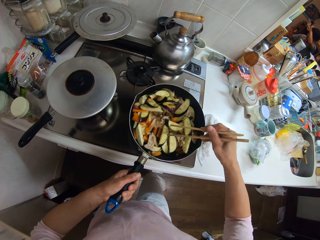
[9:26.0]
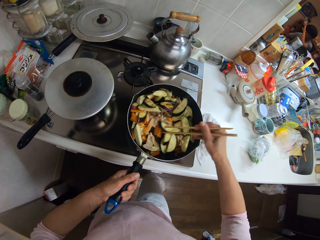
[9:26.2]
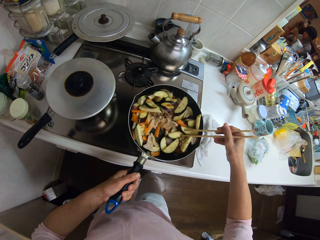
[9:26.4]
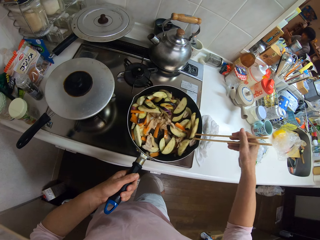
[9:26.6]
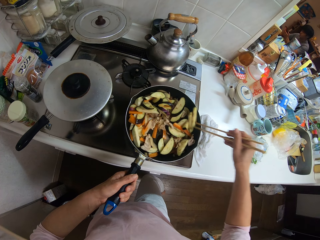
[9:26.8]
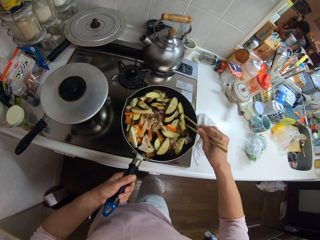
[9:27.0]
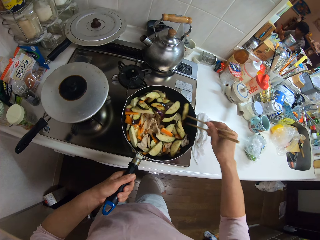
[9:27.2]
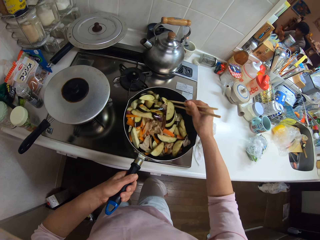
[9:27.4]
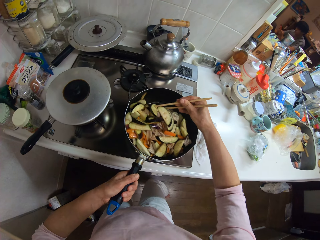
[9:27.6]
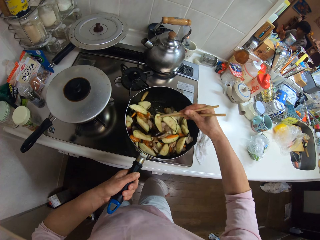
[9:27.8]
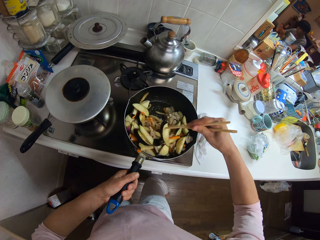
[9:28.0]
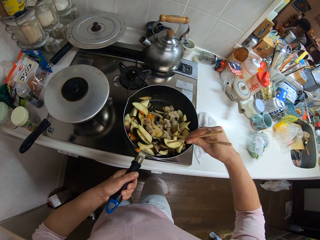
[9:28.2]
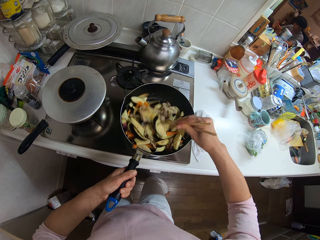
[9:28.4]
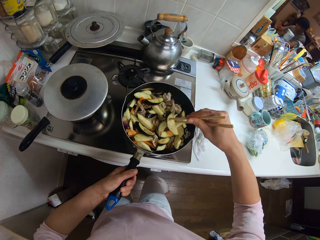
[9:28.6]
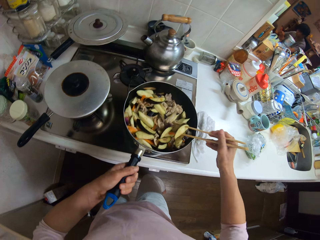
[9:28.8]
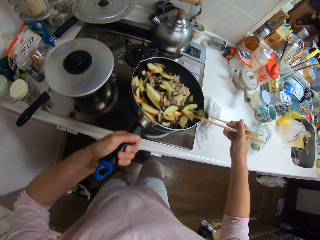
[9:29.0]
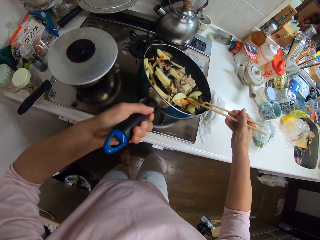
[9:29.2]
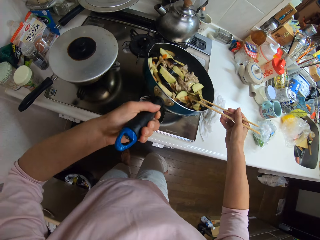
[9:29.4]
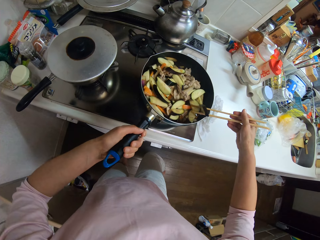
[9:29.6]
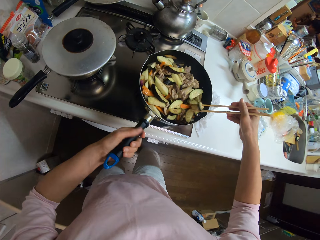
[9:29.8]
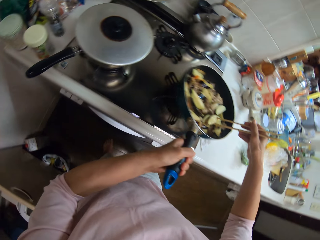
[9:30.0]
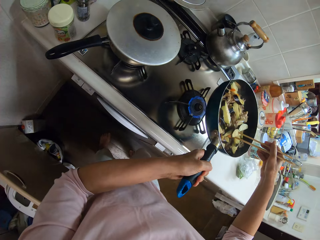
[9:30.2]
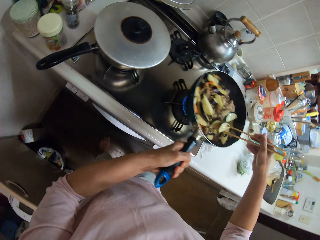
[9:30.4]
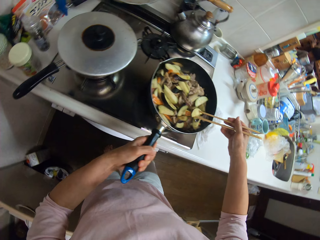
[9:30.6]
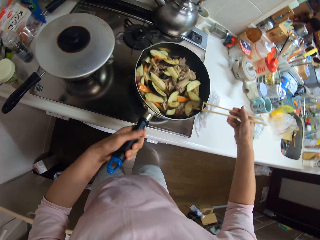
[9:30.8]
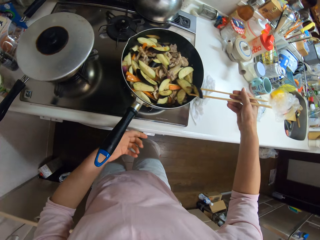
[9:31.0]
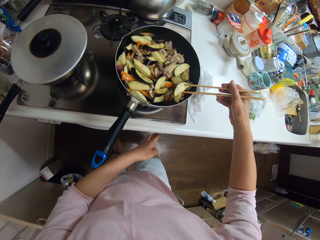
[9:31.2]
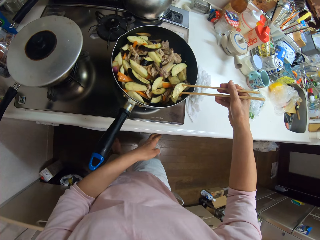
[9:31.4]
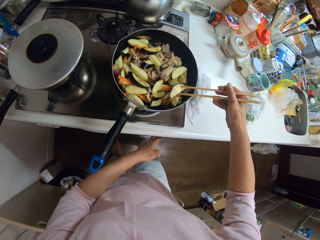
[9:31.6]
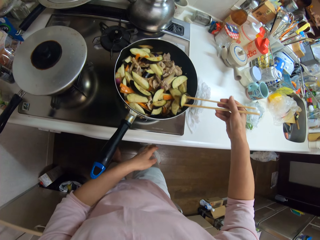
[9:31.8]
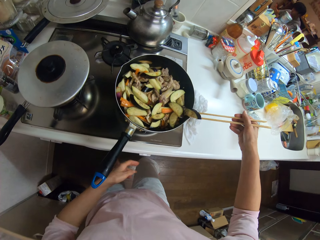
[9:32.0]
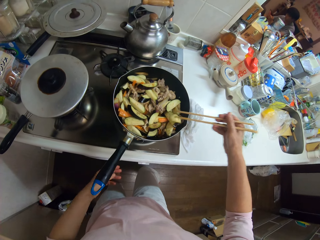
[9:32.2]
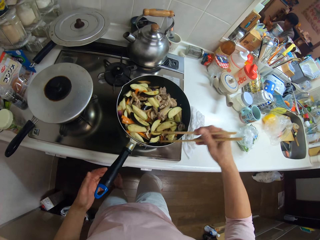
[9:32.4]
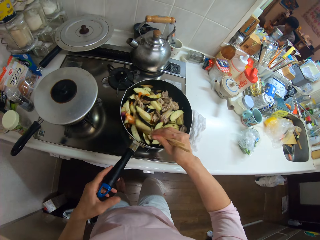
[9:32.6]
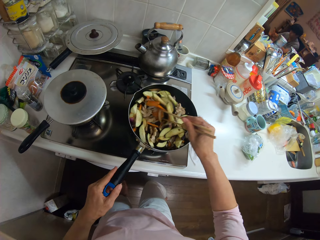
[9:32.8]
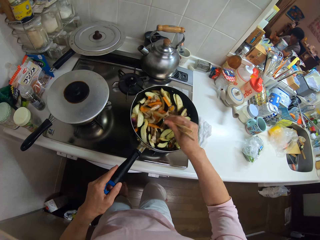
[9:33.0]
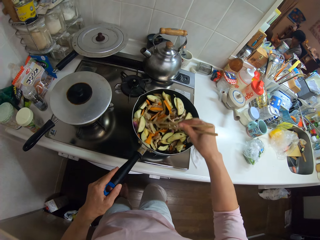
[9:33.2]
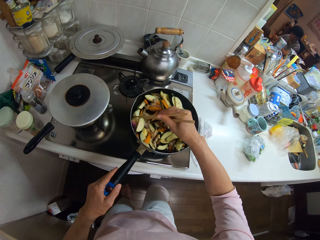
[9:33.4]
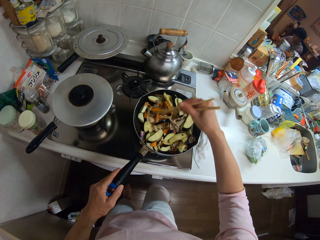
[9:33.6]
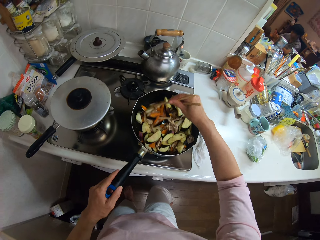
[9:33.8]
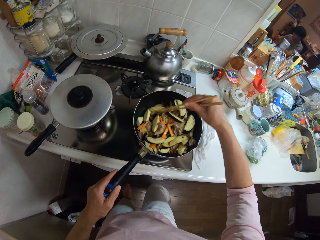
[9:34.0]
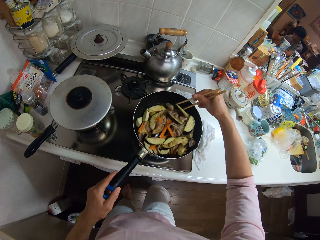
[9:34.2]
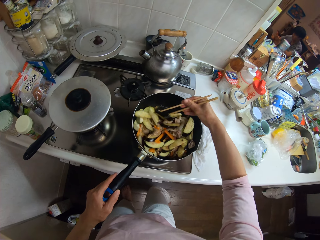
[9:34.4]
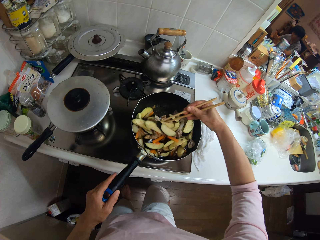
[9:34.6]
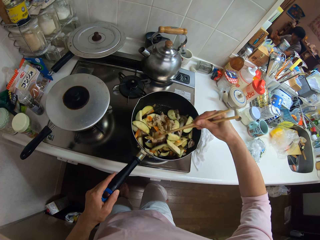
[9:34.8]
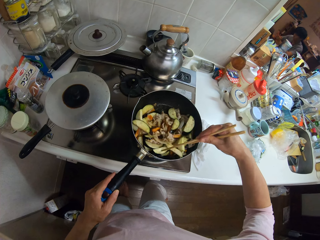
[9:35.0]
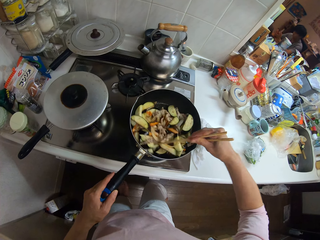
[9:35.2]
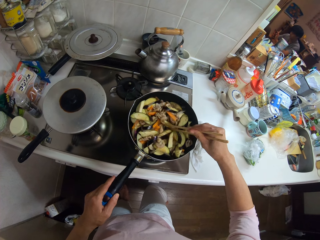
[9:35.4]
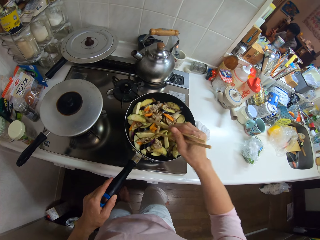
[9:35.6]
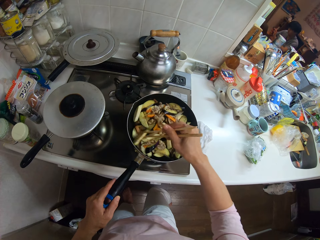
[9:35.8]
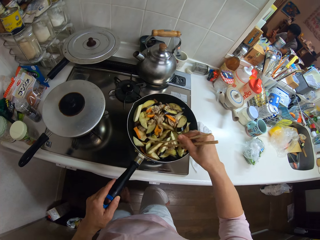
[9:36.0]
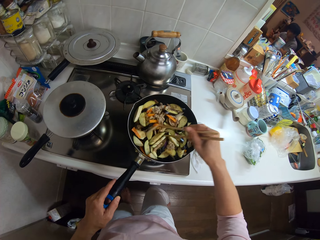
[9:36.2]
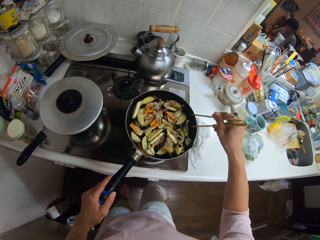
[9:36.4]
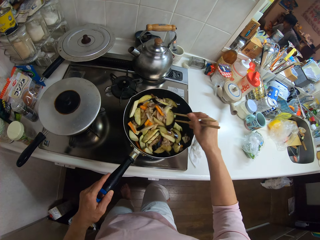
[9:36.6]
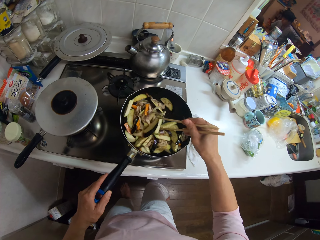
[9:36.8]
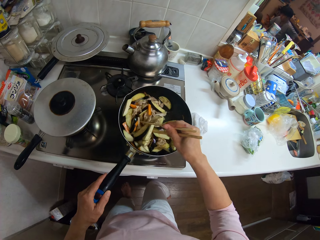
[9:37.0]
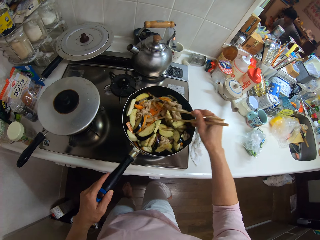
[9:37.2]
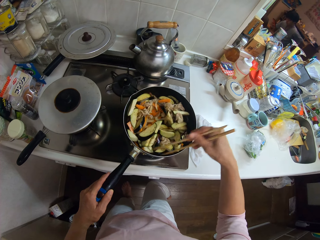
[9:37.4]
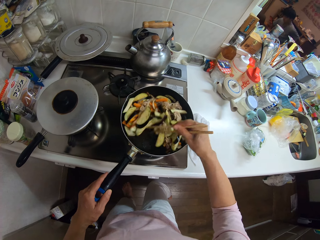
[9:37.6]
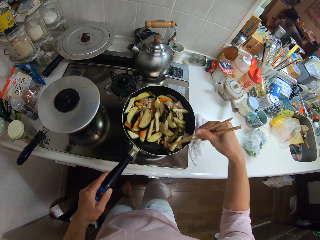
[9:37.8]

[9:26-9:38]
The camera wearer moves the pan on the cooker with her left hand. She stirs the food in the pan with chopsticks. She puts the pan on the fire. She presses a knob on the cooker with her left hand. She adjusts the cooker. She stirs the food in the pan with the chopsticks.

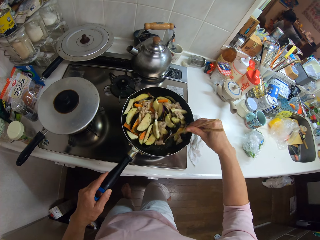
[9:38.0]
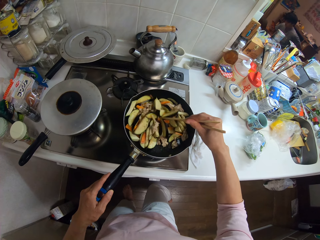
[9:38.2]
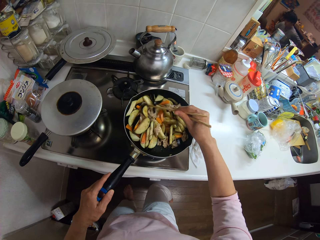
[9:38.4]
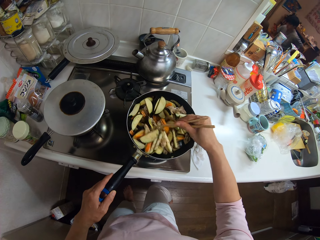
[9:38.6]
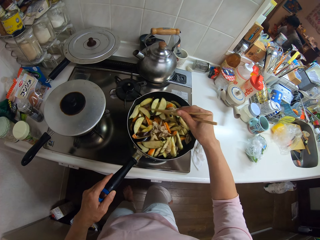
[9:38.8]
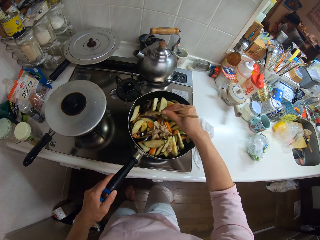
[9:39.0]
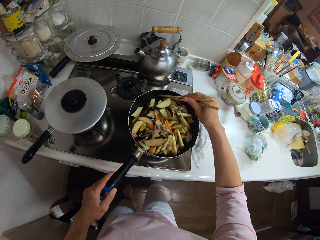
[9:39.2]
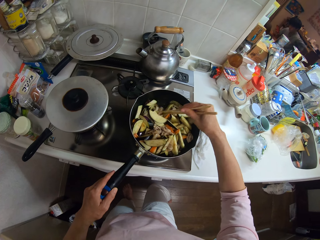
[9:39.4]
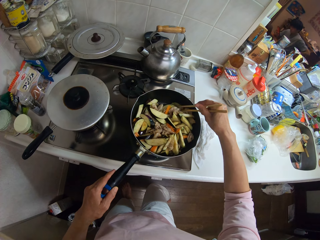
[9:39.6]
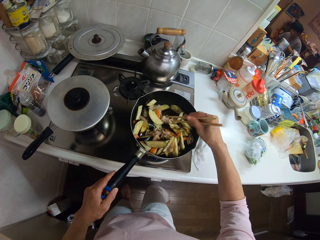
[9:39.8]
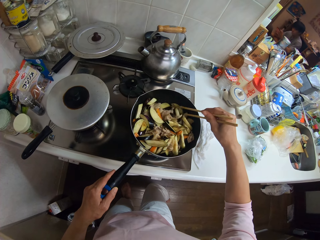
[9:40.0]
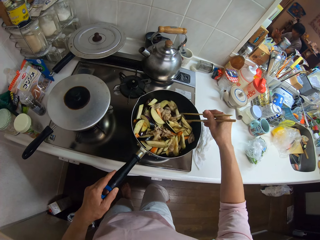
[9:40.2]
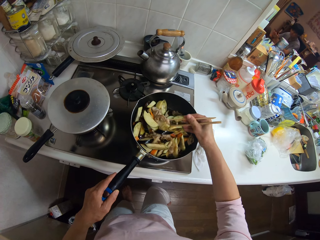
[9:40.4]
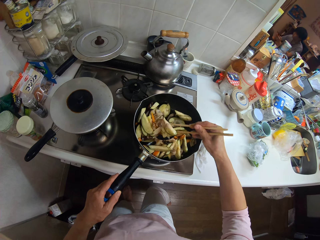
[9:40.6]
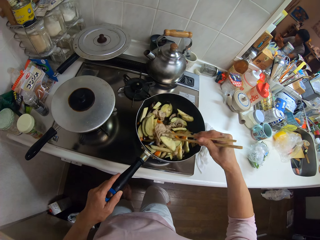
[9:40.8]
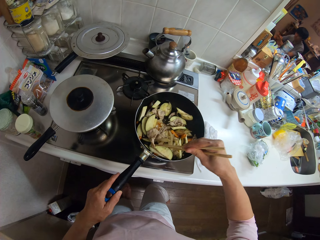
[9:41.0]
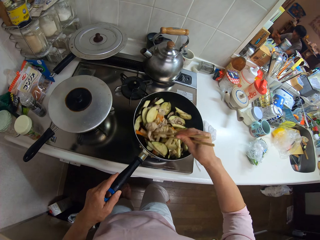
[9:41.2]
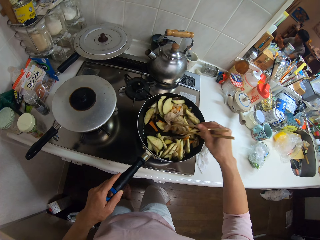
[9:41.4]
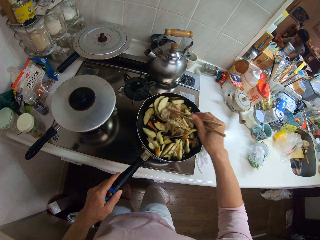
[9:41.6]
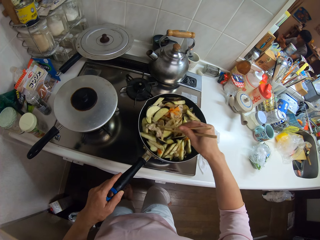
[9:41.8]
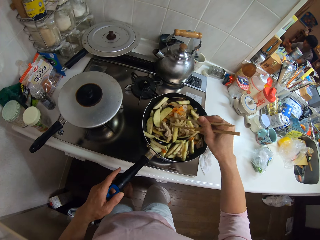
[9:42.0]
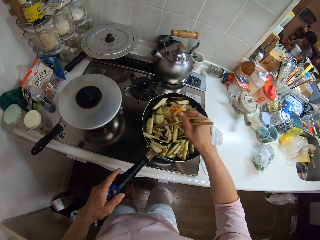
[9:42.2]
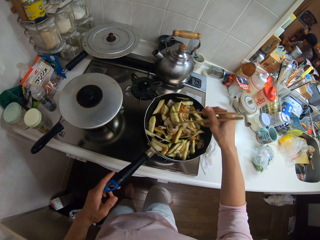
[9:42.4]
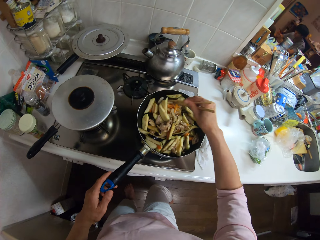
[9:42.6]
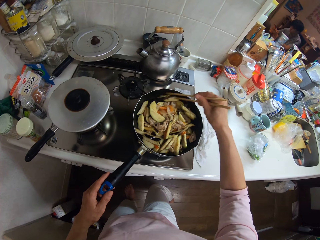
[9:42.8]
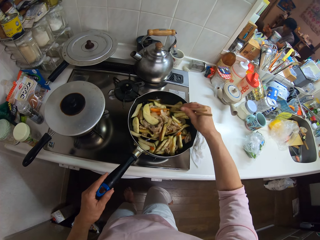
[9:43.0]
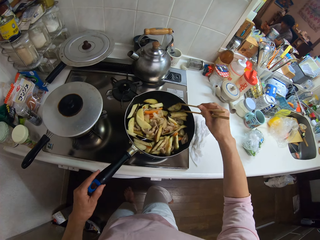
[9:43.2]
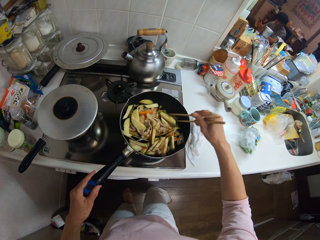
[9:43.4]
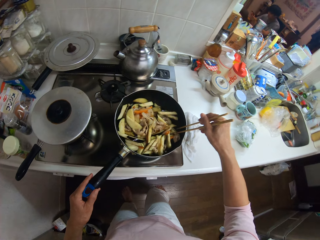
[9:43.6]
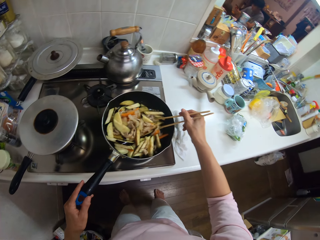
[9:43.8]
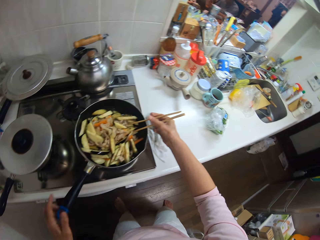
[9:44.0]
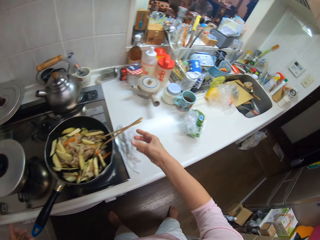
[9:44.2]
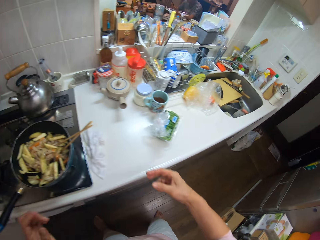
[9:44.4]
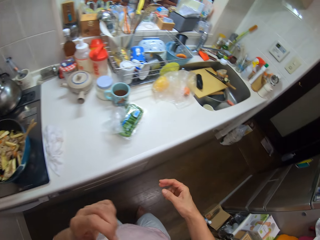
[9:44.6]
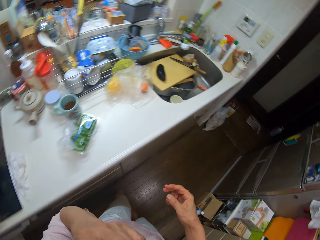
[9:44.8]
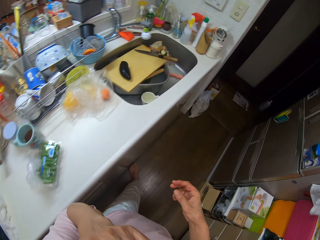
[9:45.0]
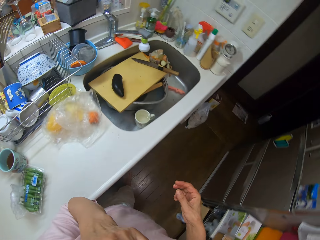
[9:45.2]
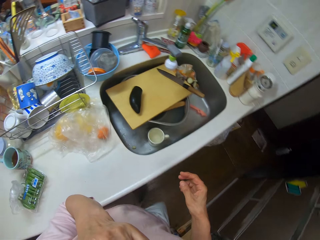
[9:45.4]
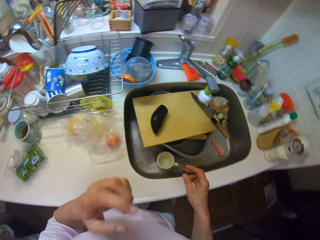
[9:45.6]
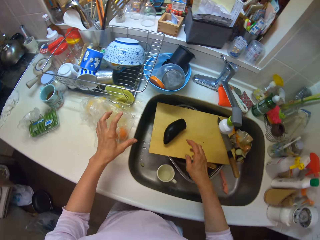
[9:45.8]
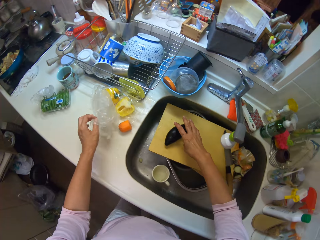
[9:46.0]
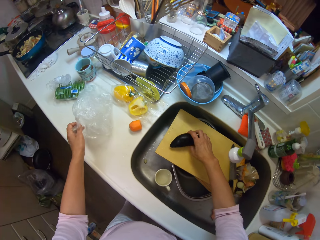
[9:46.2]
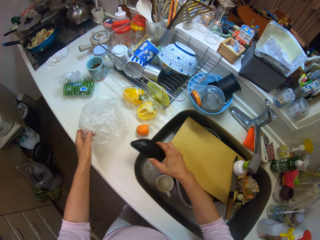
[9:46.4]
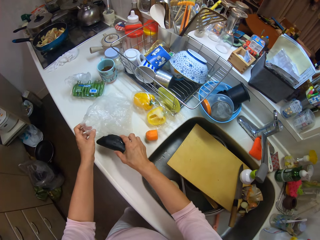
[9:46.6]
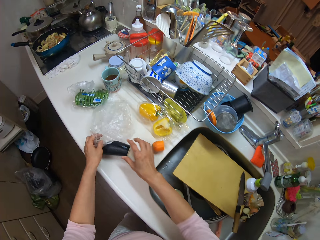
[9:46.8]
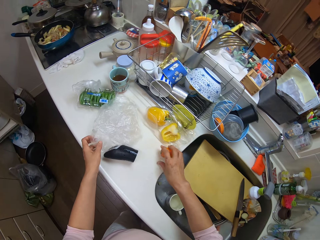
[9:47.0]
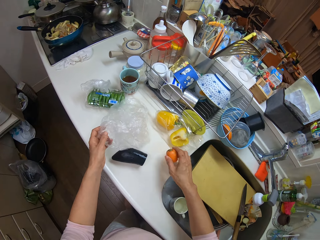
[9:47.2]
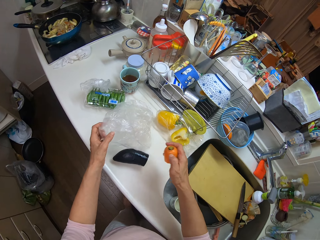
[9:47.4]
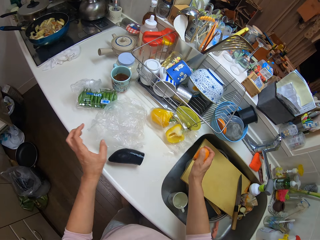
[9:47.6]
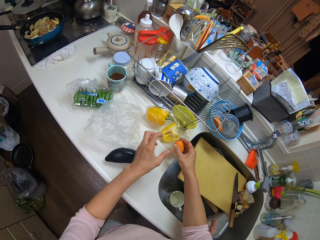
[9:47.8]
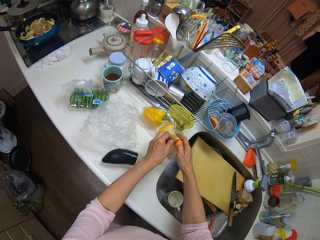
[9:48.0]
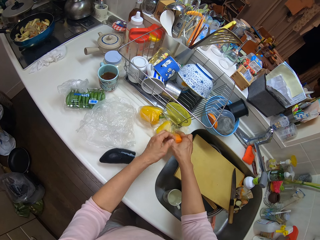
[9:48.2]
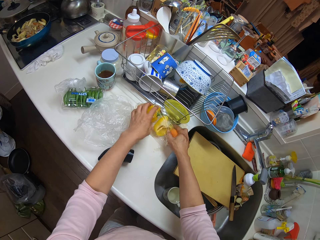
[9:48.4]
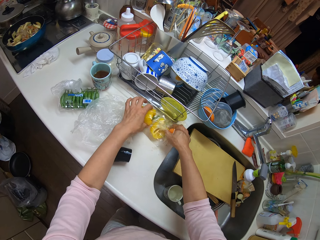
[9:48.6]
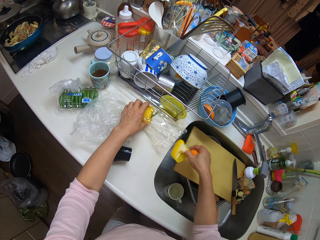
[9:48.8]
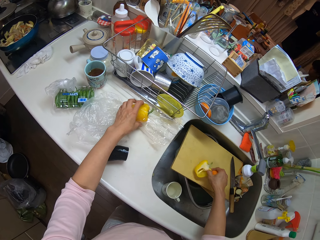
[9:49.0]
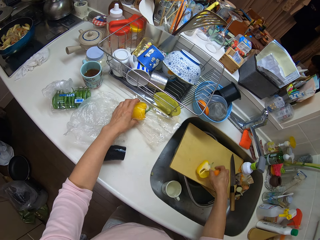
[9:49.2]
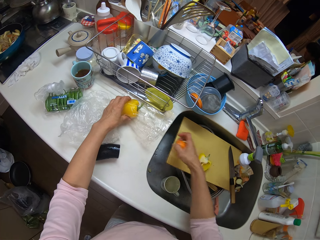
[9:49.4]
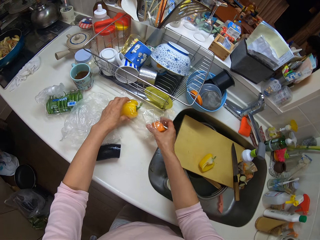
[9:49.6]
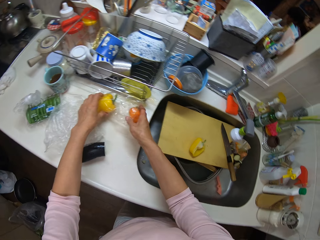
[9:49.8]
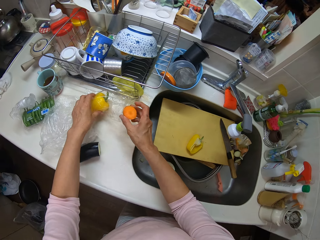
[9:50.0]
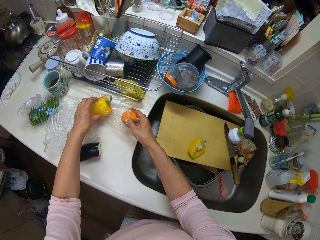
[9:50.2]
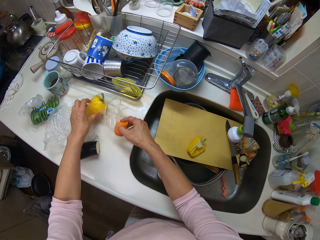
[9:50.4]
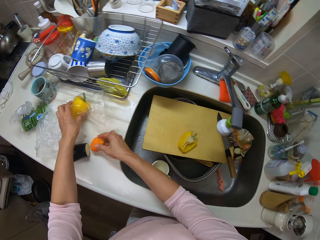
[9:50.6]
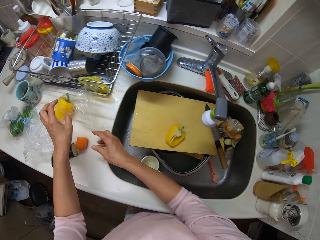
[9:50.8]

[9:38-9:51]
The camera wearer puts the chopsticks on the pan. She walks in the kitchen. She picks up an eggplant from the wooden plank with her right hand. She moves the paper. She holds a nylon with her left hand. She drops the eggplant on the kitchen surface. She picks up a carrot from the kitchen surface with her right hand. She picks up a yellow pepper from the nylon. She drops the yellow pepper on the wooden plank.
